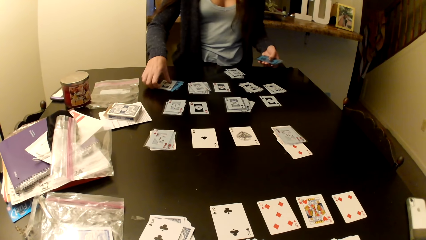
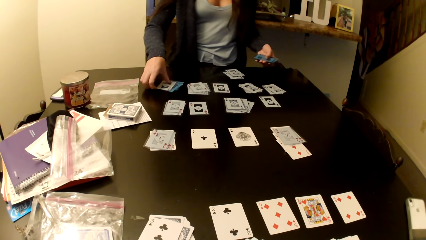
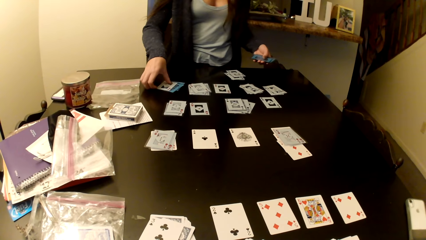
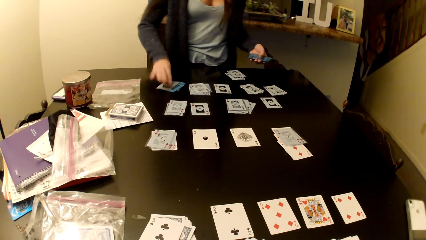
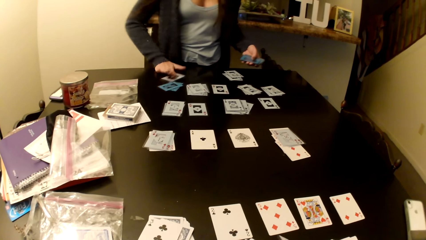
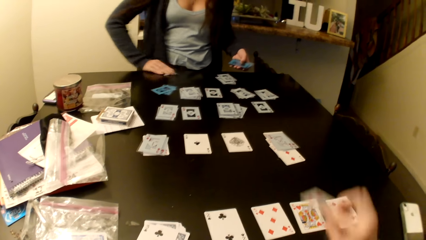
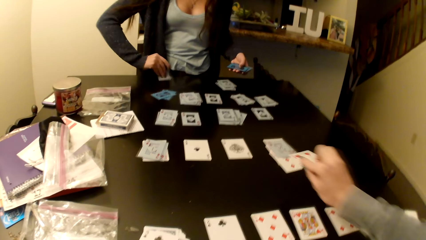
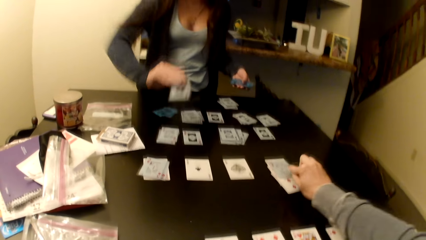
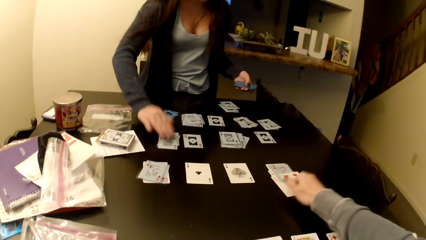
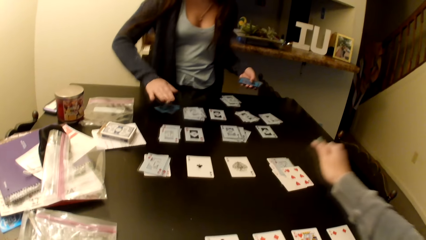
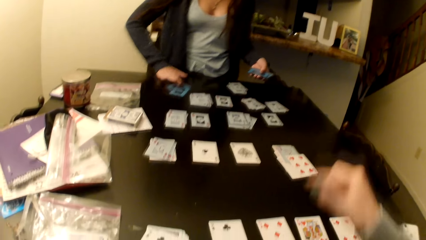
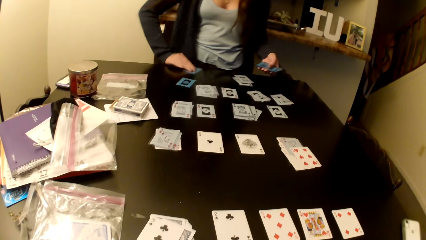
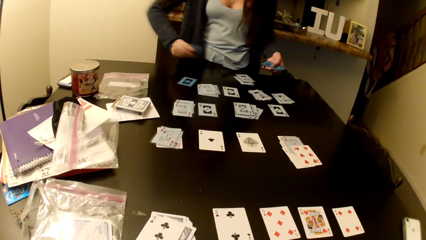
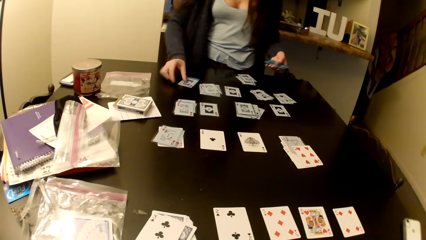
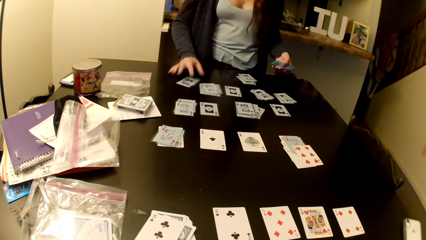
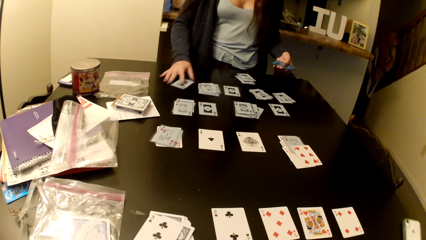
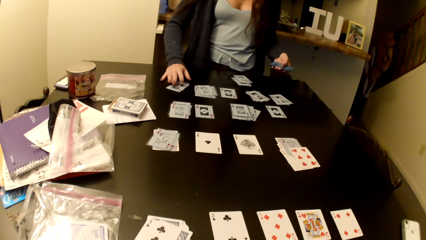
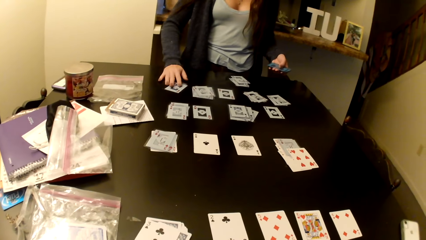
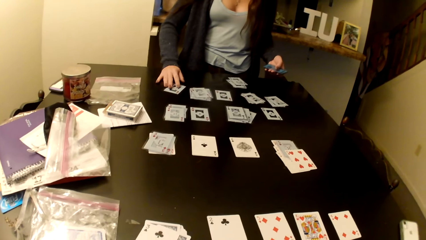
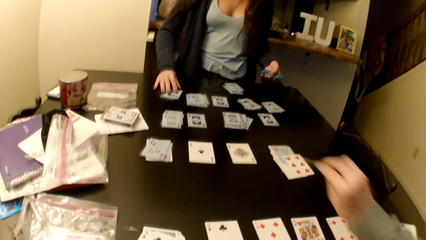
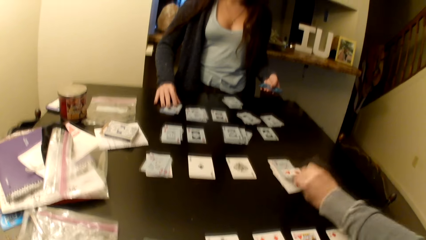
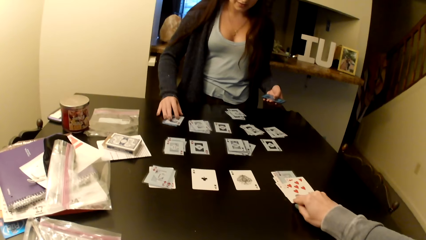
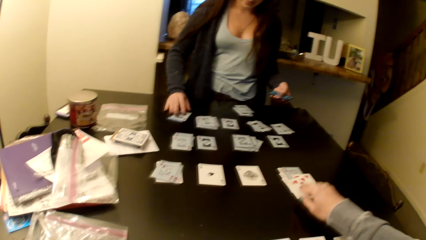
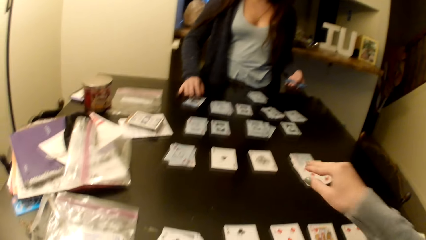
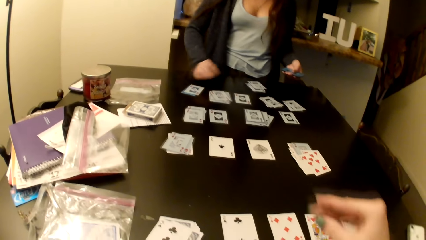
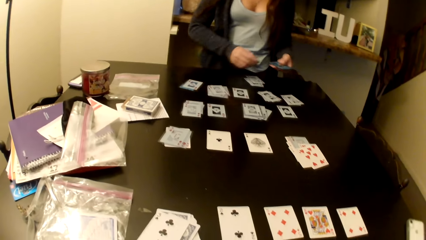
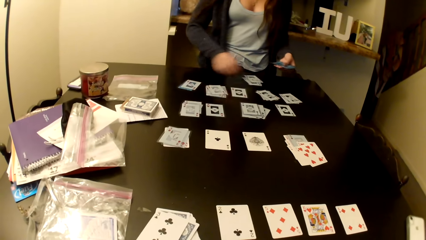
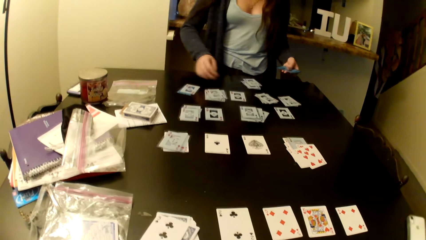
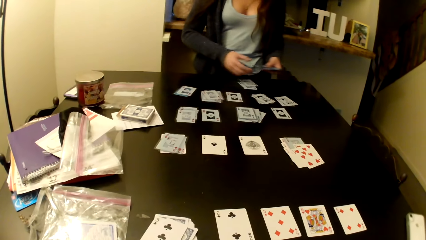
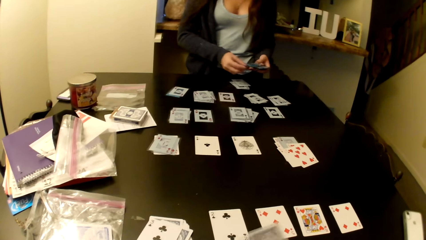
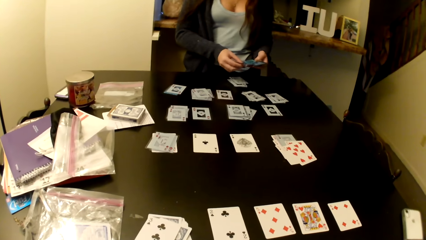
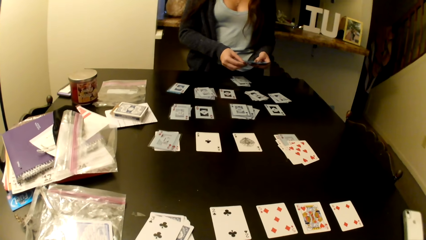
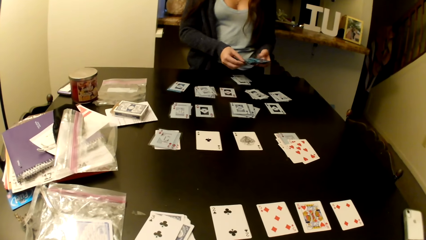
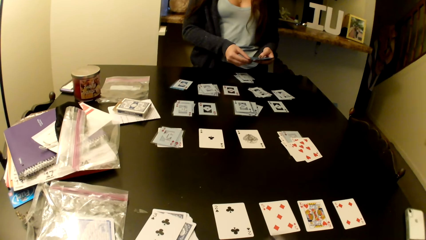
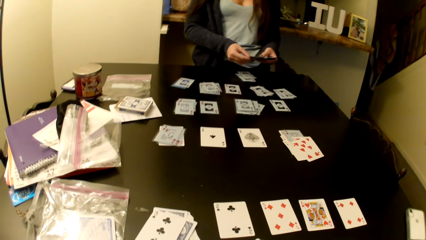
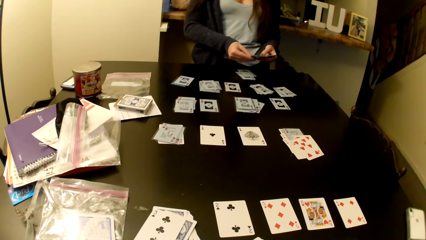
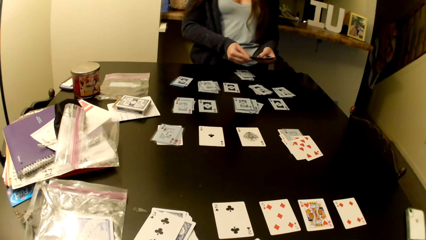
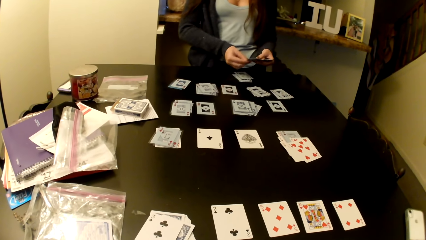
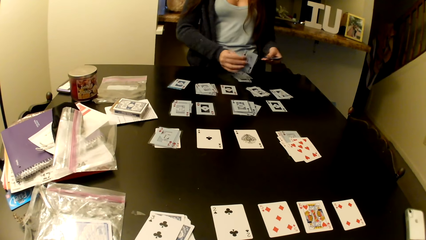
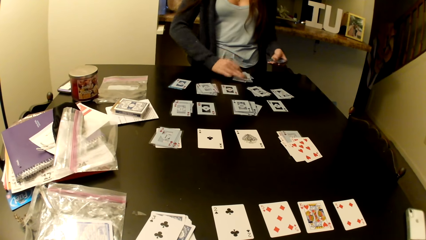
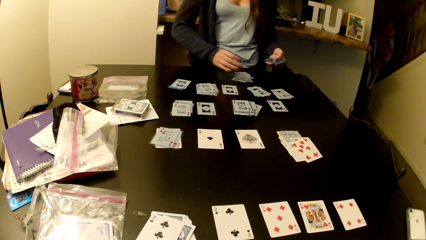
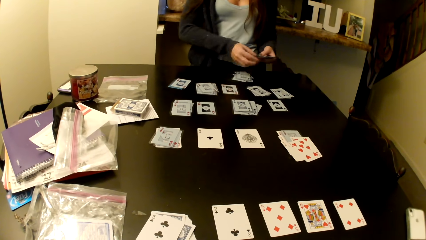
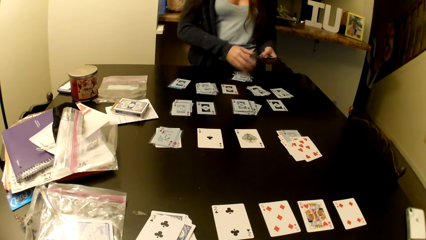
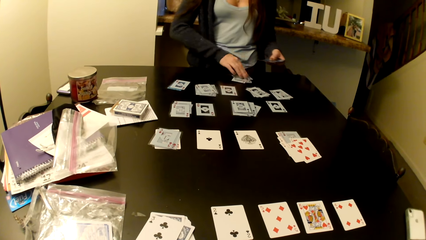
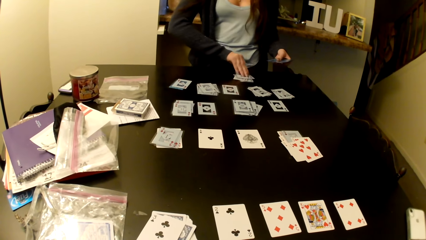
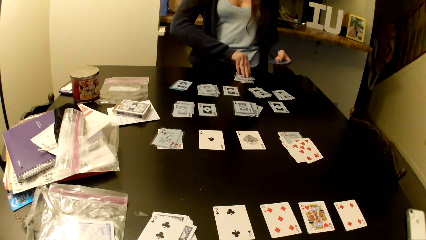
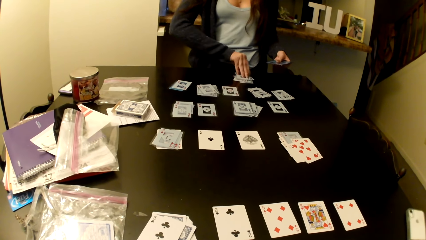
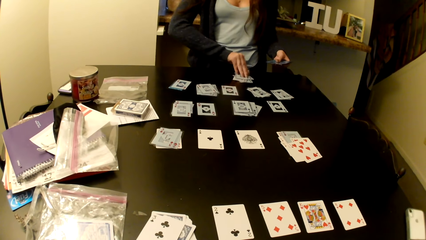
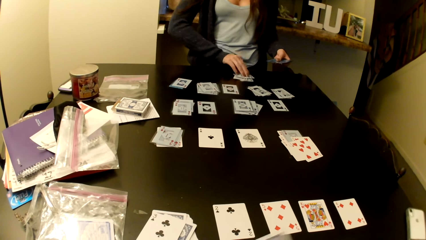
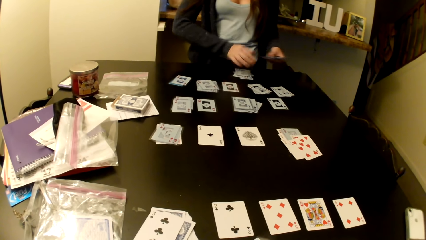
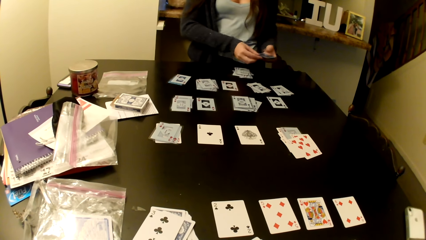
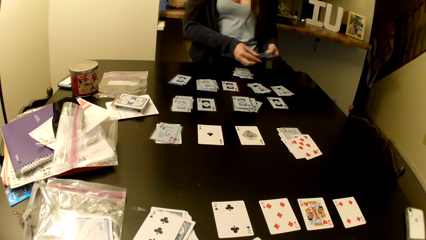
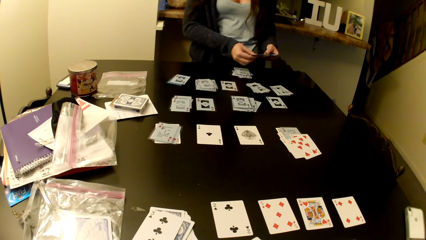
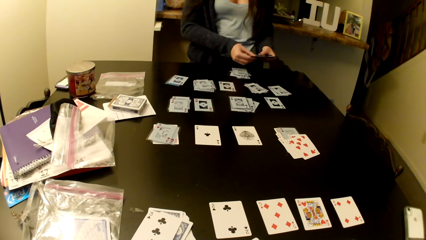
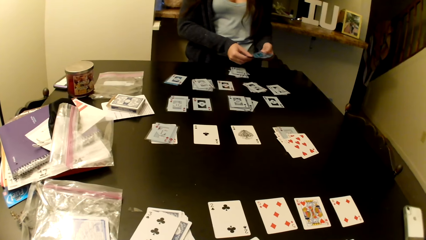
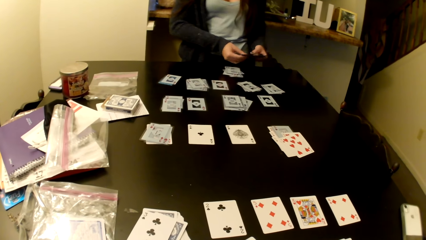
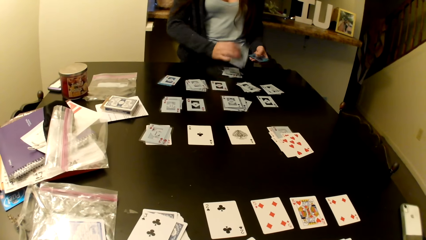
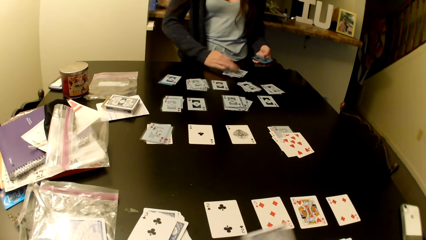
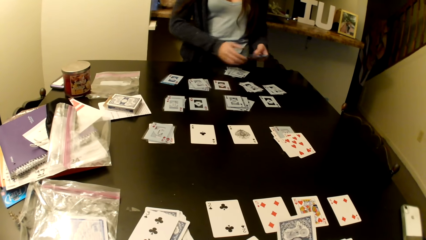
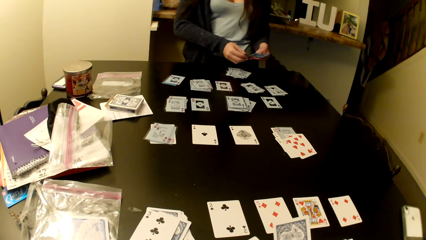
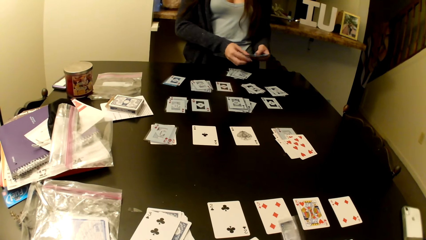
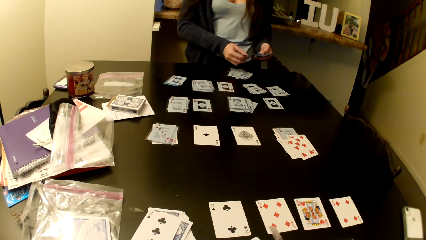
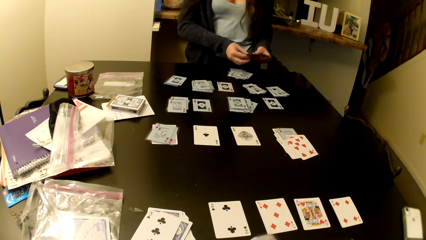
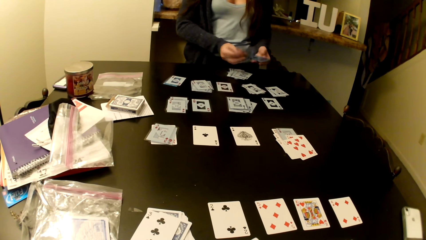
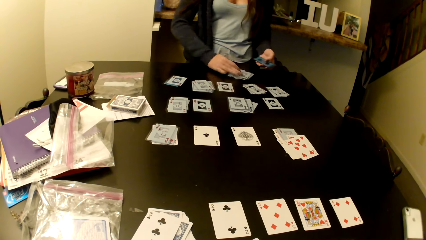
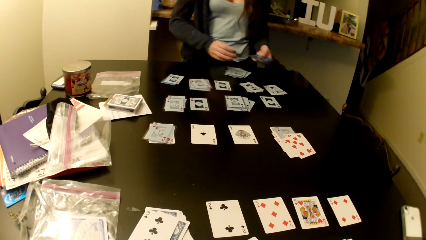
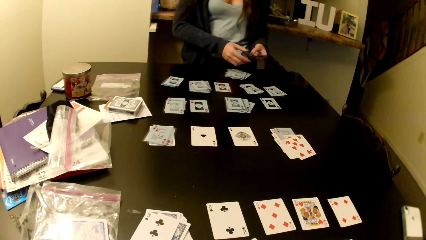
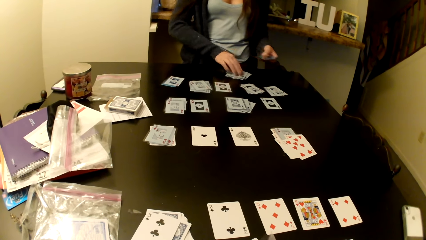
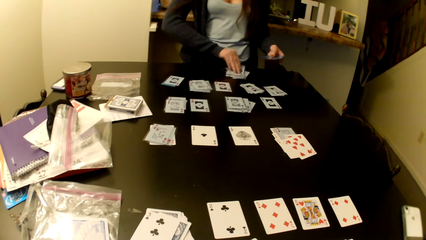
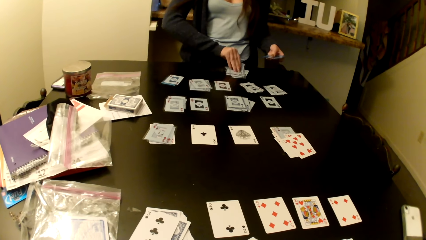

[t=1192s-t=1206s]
The camera wearer puts a card on the middle of the table. They put another card on the middle of the table. A woman arranges her cards on the table.

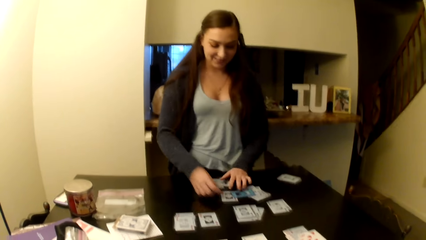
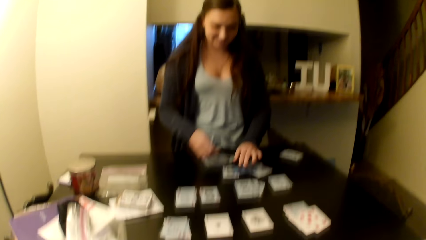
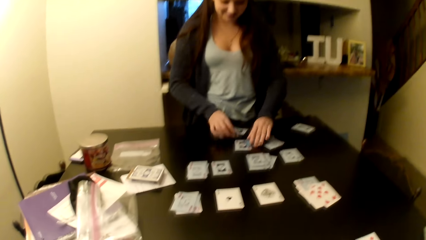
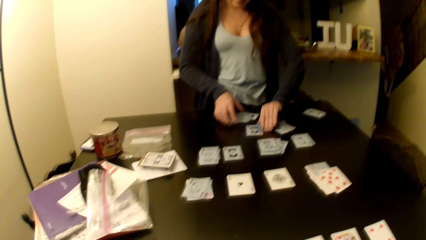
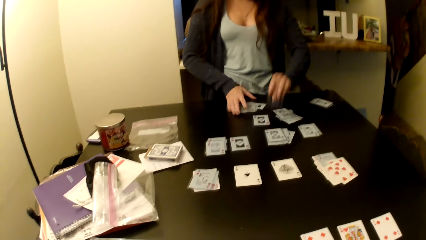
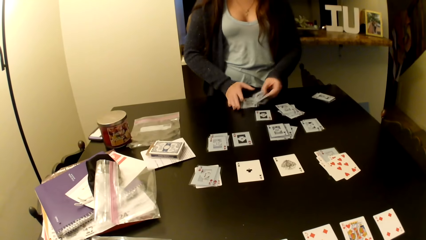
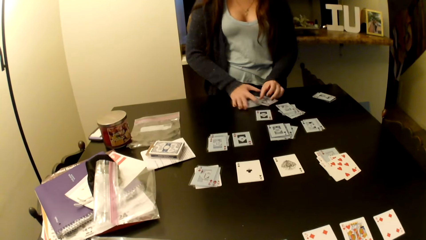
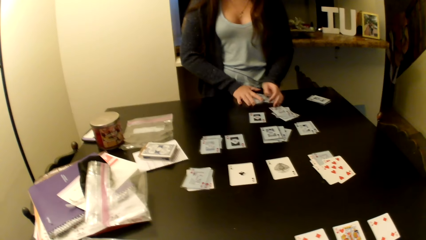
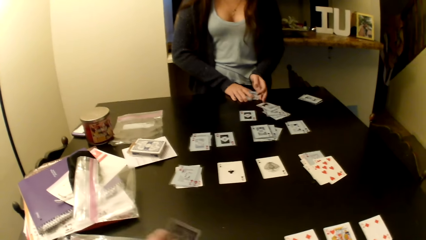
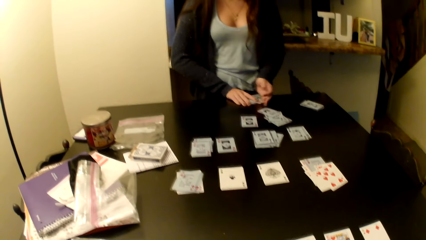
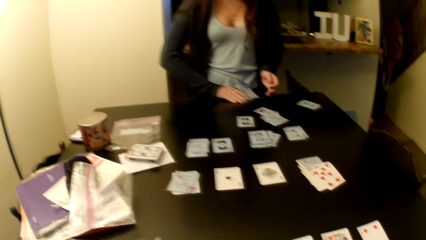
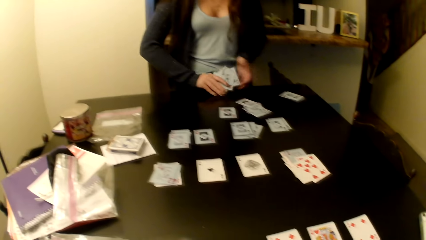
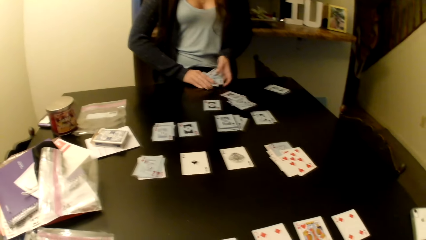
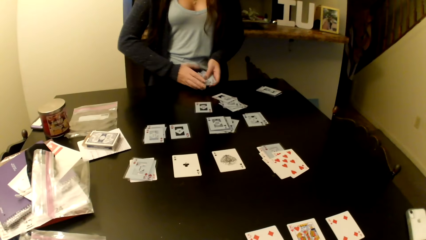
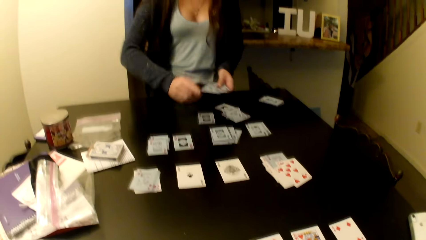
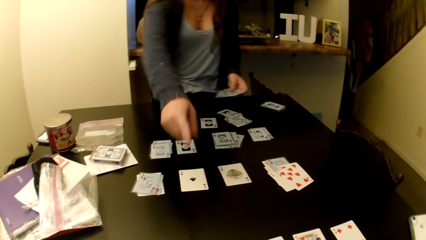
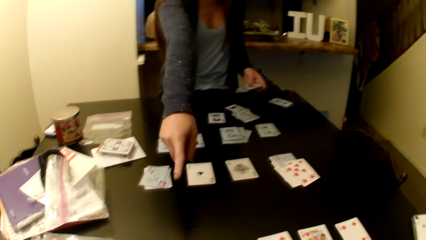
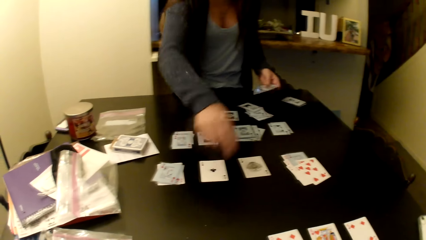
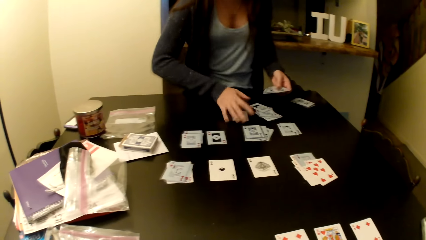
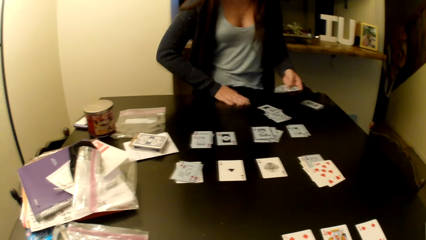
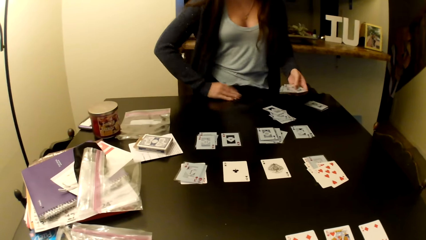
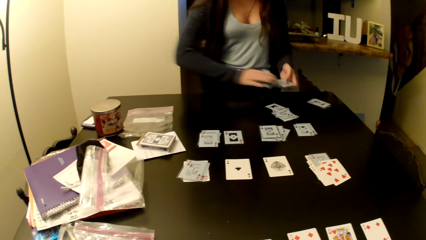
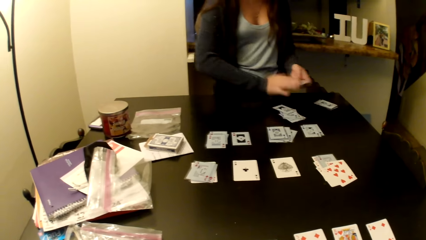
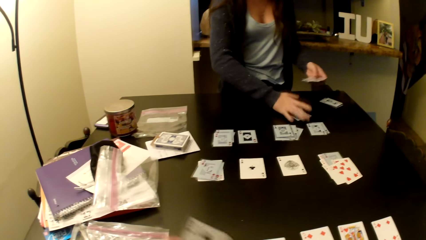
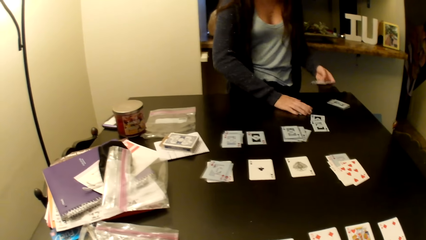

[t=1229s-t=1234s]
A woman shuffles cards.
